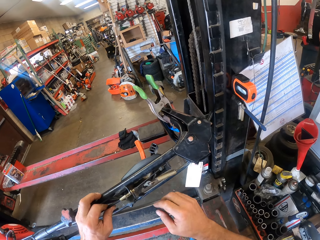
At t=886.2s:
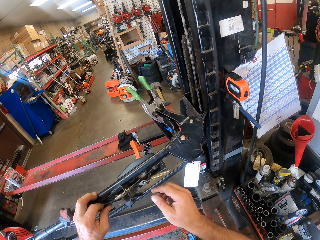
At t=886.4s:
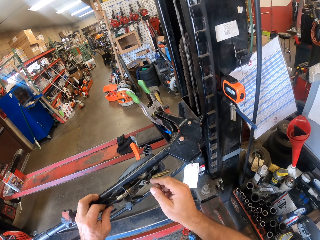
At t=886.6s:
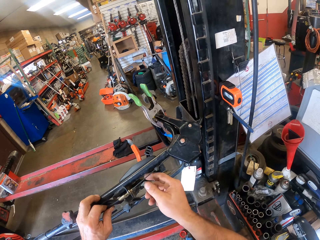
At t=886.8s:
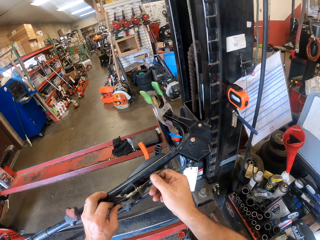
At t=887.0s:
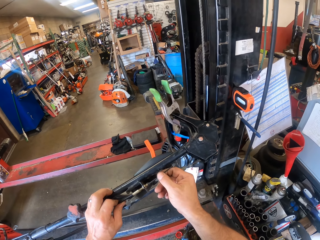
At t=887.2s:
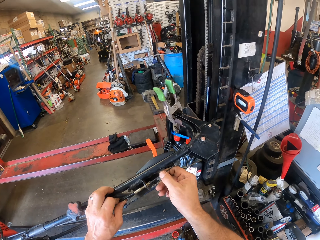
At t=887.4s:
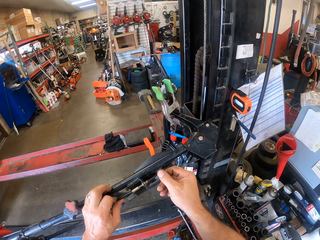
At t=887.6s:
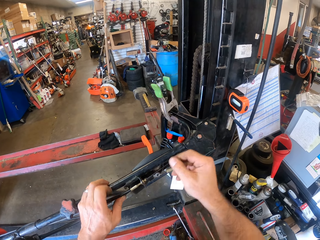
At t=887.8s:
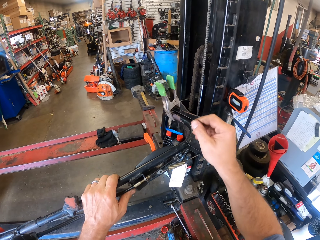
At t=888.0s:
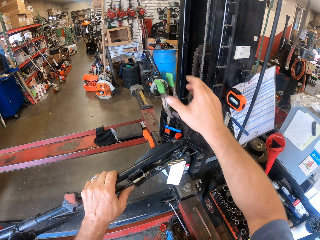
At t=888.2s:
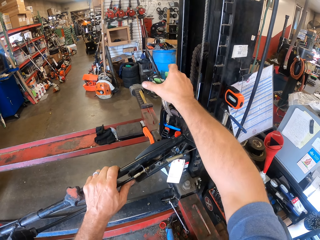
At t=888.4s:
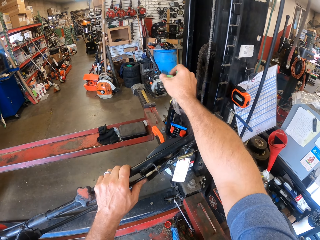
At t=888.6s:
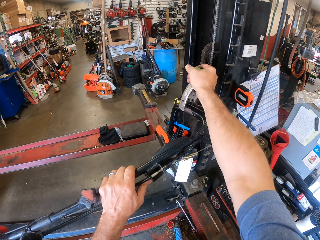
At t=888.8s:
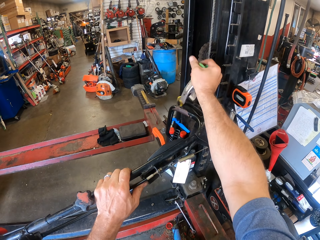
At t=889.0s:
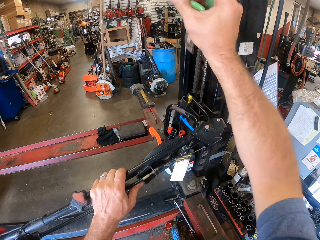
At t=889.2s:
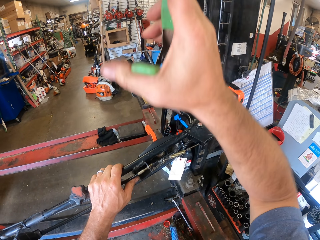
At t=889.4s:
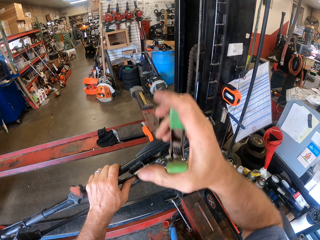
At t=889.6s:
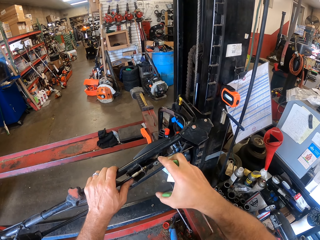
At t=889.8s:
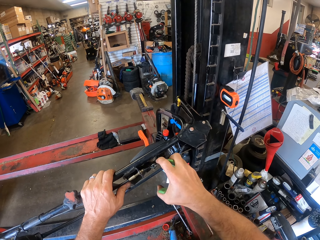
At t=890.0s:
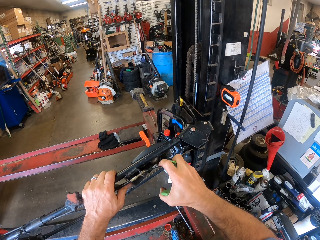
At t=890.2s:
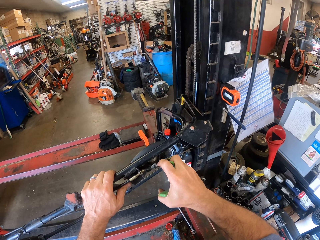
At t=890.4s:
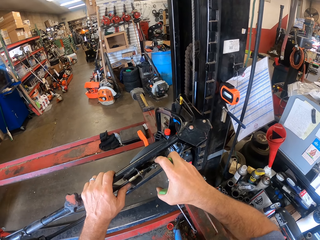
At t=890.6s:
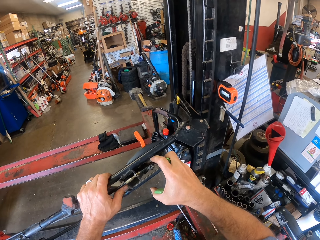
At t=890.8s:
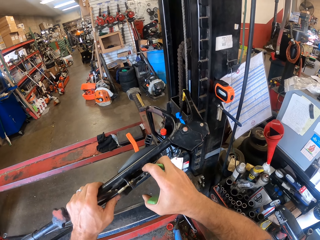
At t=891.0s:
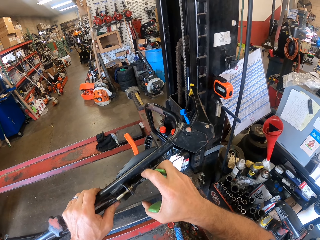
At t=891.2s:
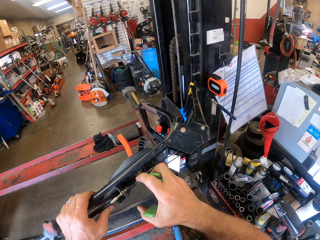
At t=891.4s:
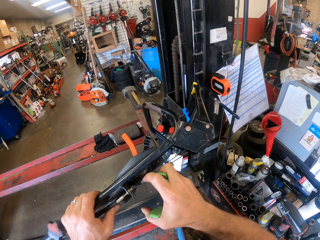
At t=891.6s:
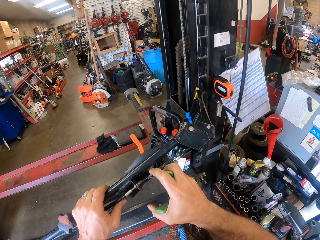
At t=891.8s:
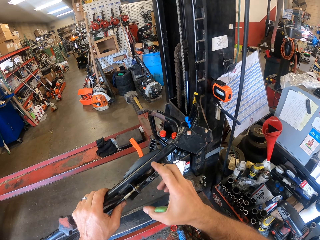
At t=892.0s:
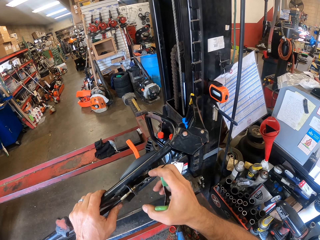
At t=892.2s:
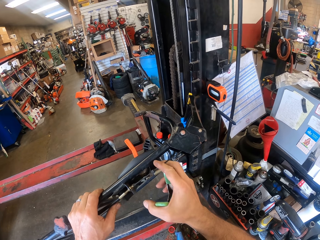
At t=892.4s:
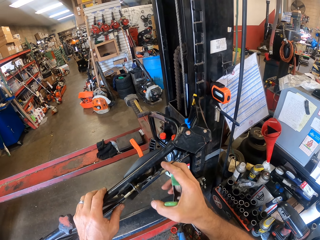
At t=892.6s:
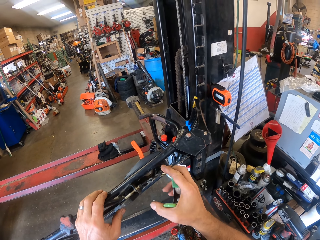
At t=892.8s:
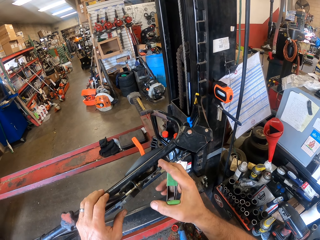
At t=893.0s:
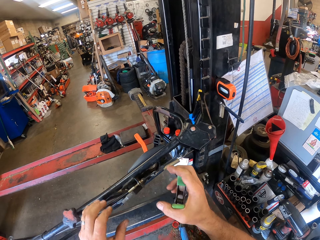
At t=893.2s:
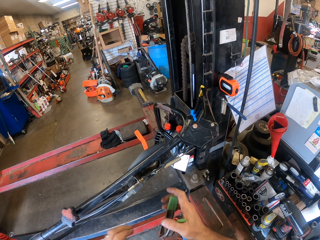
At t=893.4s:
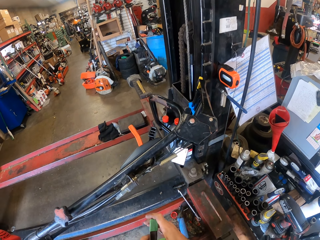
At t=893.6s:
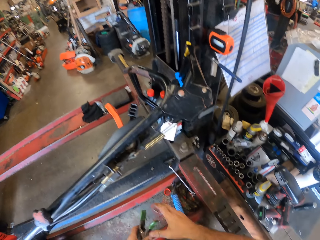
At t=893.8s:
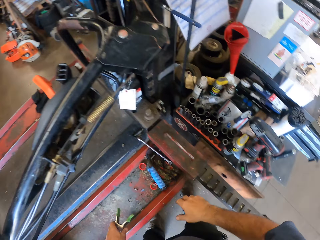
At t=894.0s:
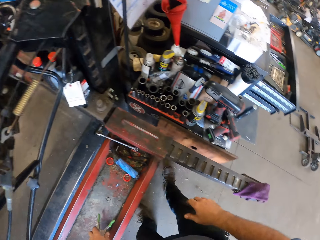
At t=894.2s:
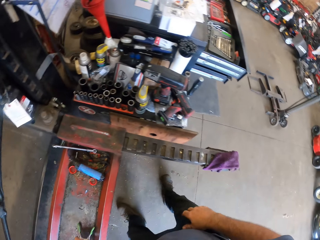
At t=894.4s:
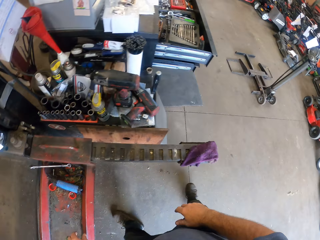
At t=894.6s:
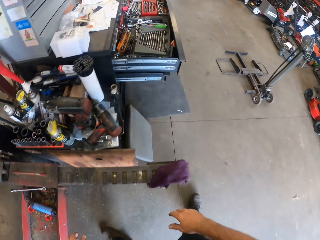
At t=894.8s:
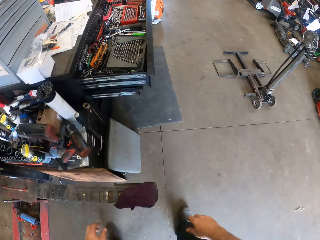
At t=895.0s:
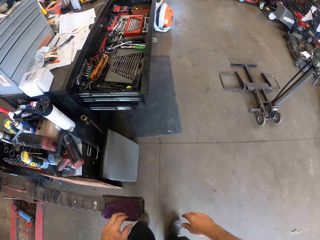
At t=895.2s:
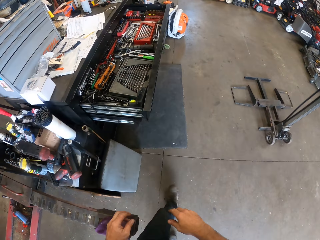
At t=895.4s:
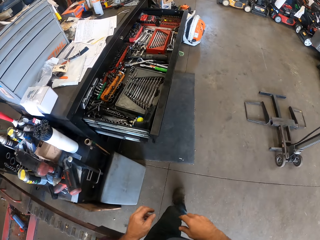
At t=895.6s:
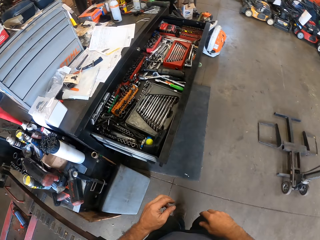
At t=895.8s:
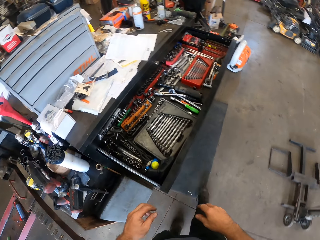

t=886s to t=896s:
The camera wearer holds the safety shaft lever. He touches the starter cord. He swings his hand. He removes the plier or insulated battery clip from the handle of the mower with his right hand. He swings his hand. He holds the starter shaft. He adjusts the starter cord of the mower with both hands. He swings his hand. He drops the insulated battery clip. He transfers the plier to his left hand. He walks in the workshop.

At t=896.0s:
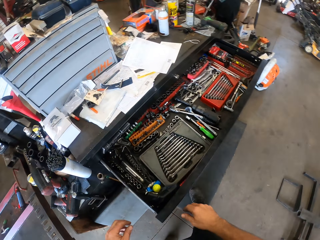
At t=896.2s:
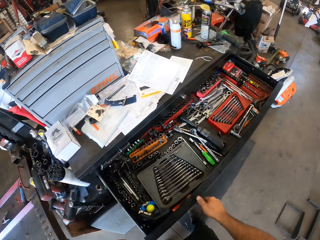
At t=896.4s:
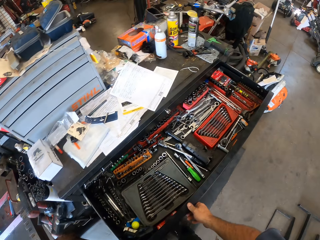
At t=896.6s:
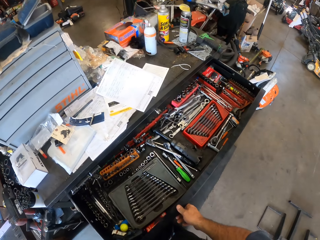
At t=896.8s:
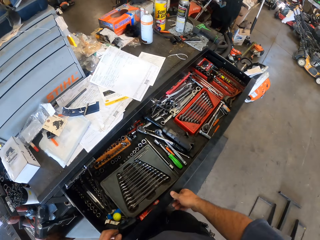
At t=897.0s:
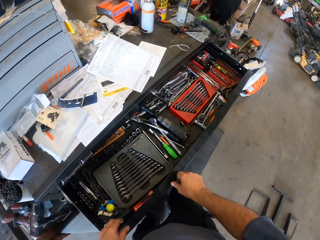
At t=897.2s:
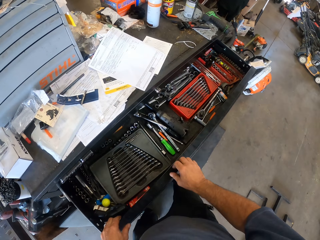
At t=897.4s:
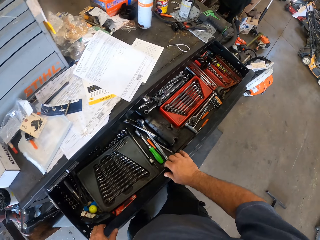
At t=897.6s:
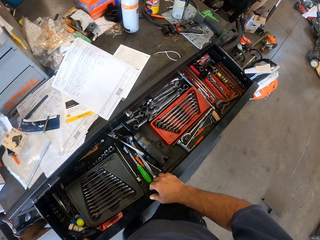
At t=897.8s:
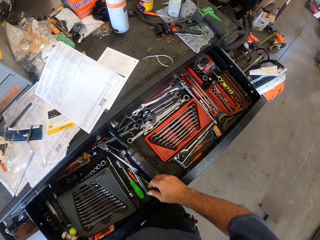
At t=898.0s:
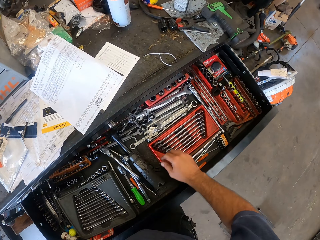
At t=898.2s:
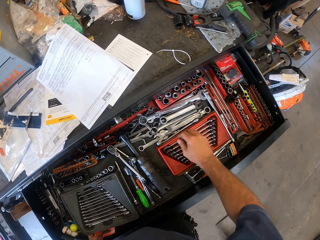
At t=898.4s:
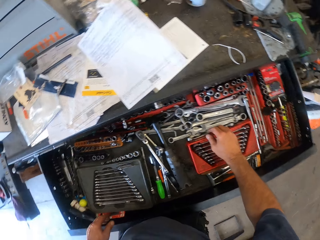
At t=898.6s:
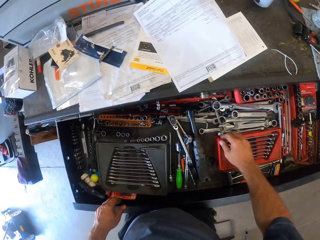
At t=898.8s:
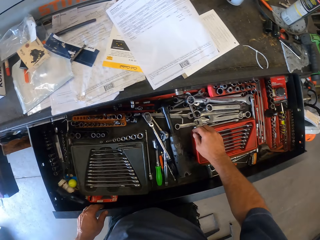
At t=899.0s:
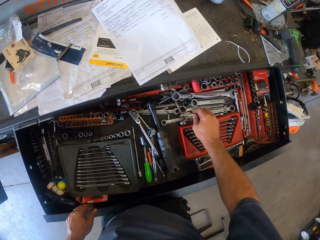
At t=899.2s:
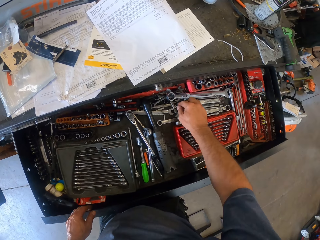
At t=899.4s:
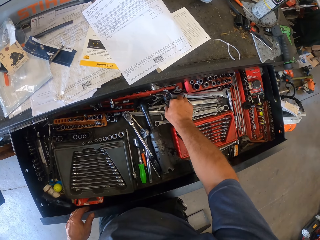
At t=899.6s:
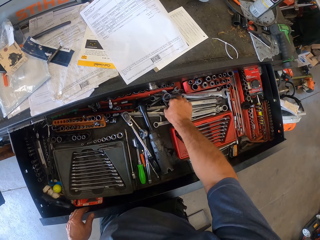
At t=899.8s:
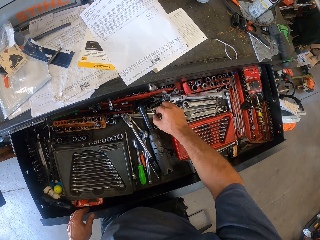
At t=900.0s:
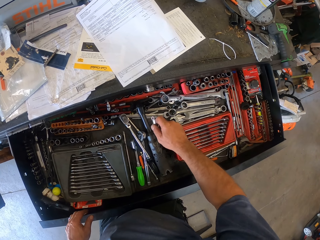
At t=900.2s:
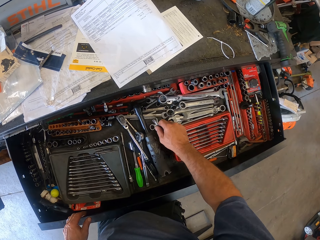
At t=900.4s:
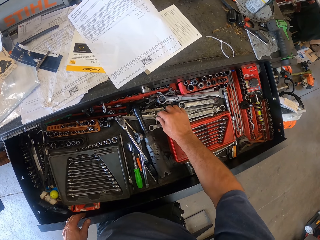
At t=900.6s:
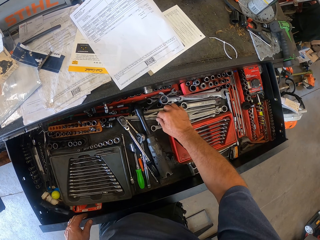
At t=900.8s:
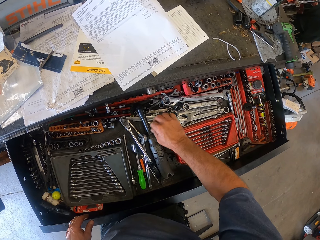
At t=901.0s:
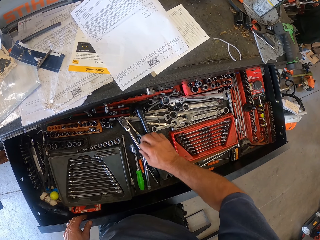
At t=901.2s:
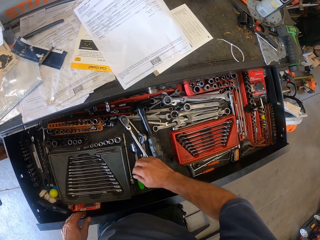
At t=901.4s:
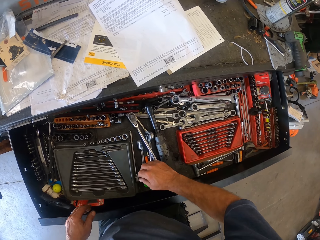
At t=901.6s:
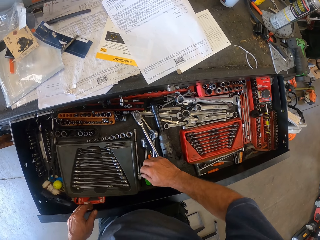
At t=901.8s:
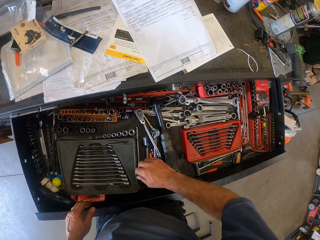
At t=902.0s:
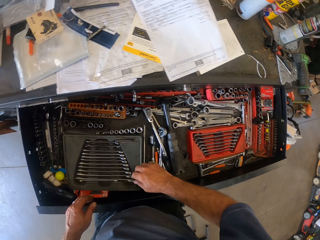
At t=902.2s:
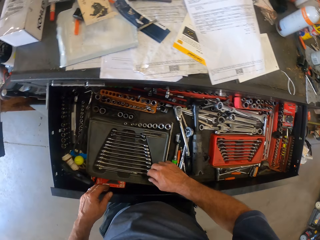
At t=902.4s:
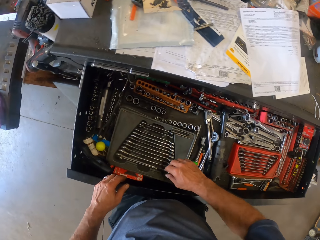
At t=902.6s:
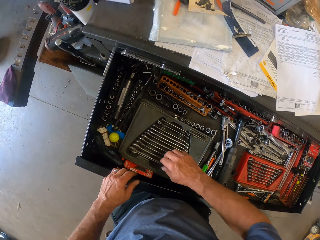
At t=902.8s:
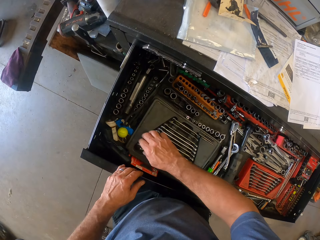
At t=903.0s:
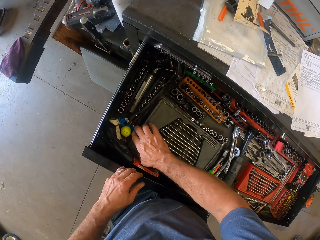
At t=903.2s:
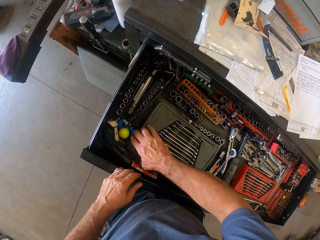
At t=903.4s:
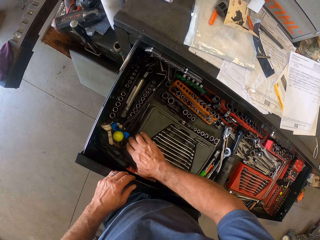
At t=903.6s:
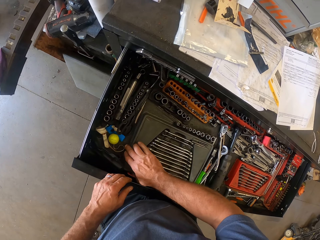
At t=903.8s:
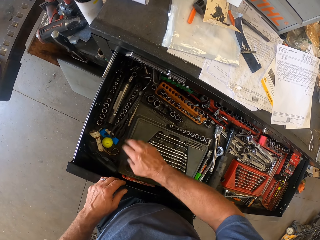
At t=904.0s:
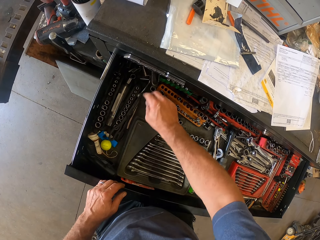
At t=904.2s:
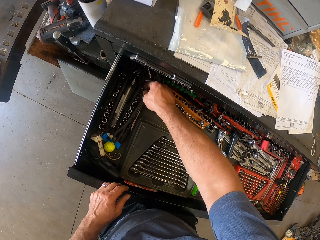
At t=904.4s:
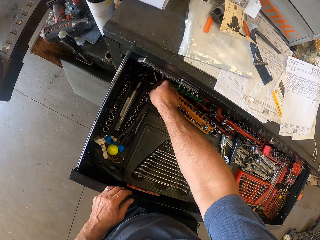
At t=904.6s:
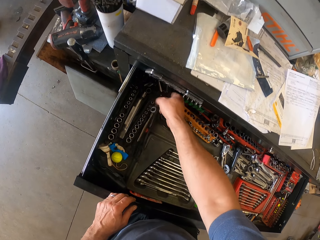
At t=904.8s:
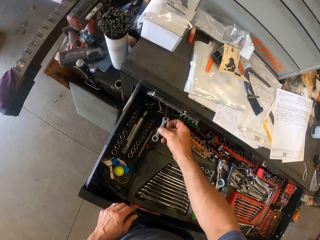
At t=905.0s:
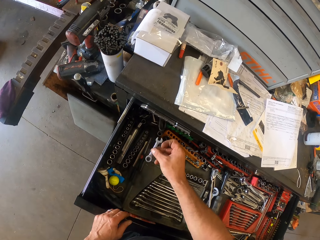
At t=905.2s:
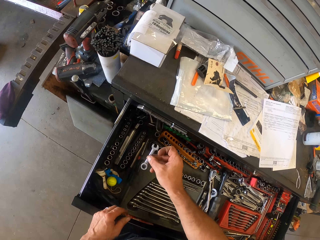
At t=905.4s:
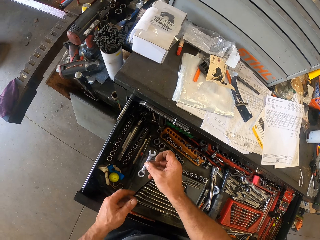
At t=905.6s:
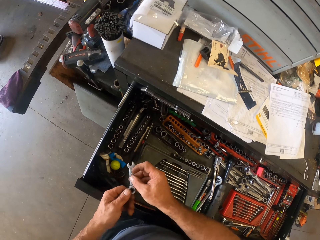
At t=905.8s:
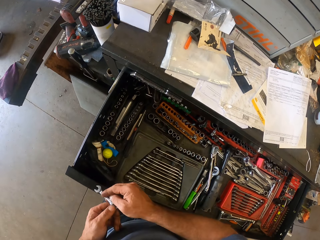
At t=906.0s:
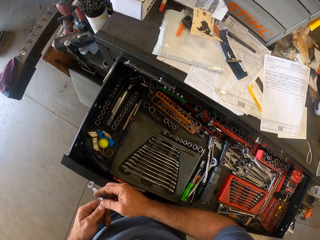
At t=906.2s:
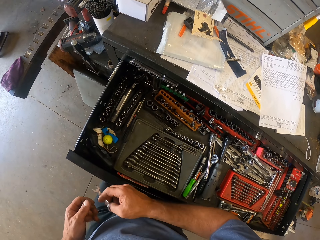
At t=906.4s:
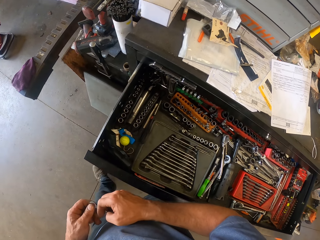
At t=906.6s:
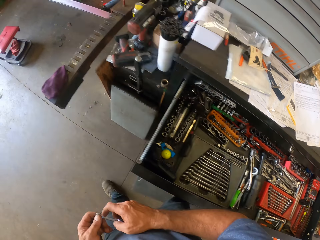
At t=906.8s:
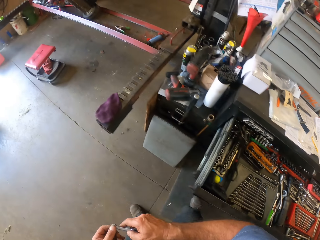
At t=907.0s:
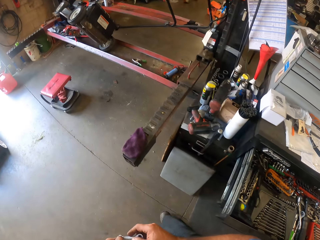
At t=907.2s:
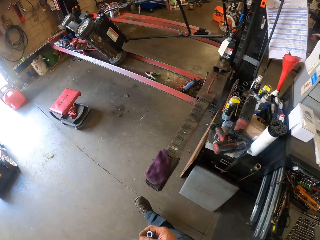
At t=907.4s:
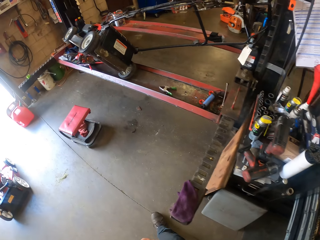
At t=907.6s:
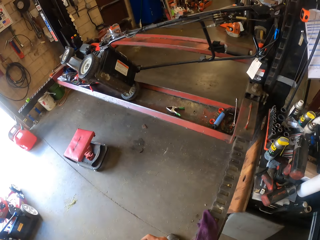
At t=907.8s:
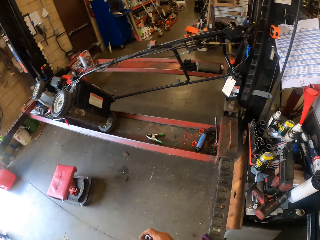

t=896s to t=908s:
The camera wearer swings his hand. He leans a finger on the drawer. He pushes the drawer slightly with his leg. He swings his hand. He opens the drawer with both hands. He swings his hand. He picks up a combination spanner. He rummages through tools in the drawer with his right hand. He drops the combination spanner. He swings his hand. He moves a spanner set. He swings his hand. He picks up the combination spanner from inside the drawer with his right hand. He swings his hand. He transfers the spanner to his left hand. He touches a combination spanner with the right hand. He walks in the workshop.
